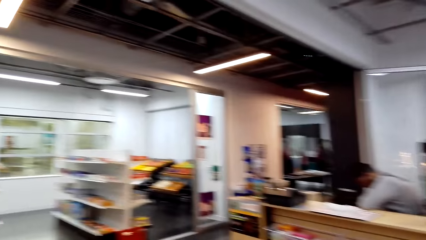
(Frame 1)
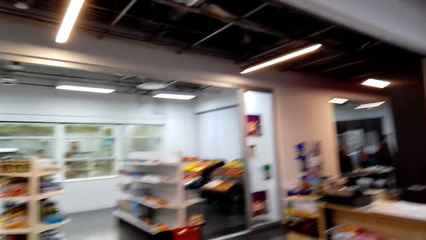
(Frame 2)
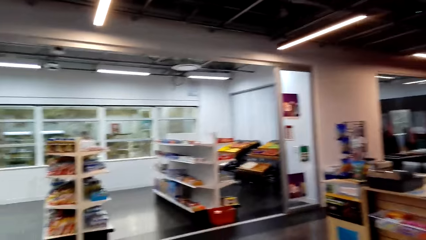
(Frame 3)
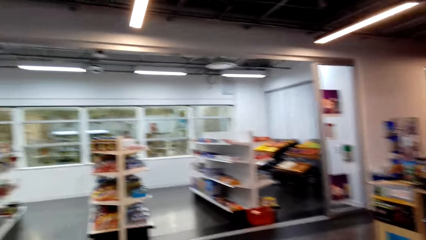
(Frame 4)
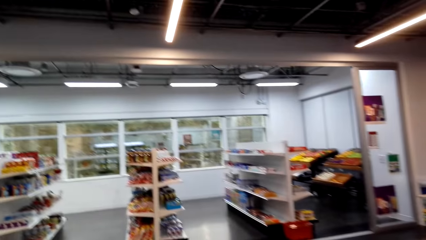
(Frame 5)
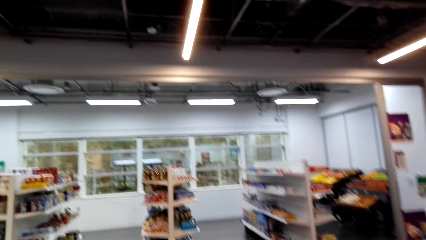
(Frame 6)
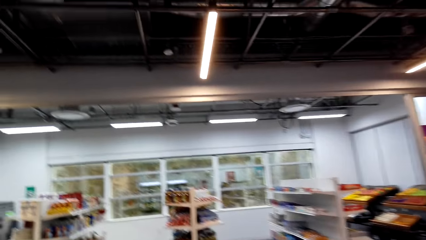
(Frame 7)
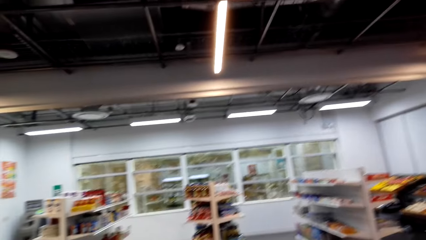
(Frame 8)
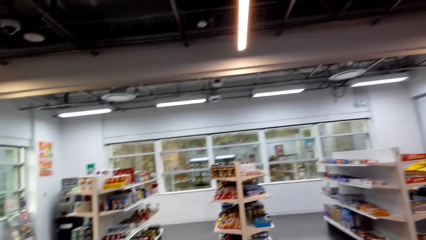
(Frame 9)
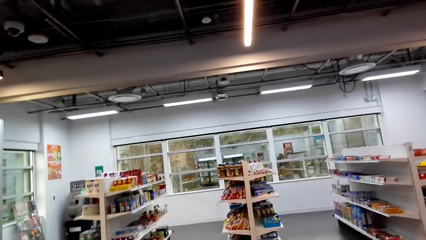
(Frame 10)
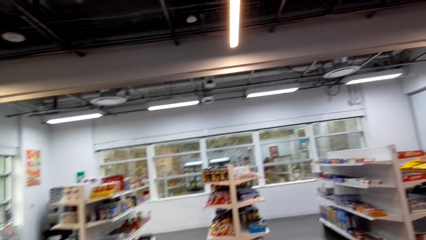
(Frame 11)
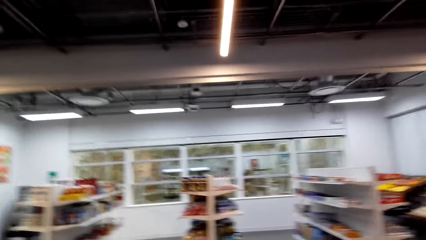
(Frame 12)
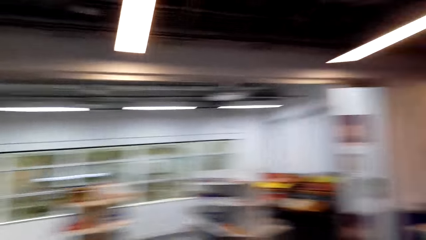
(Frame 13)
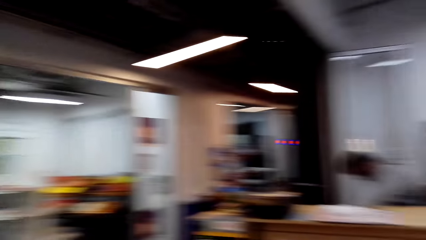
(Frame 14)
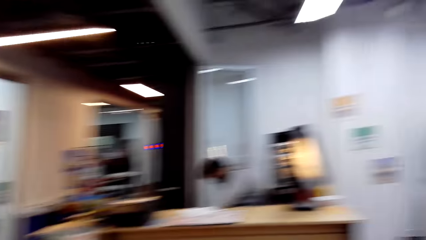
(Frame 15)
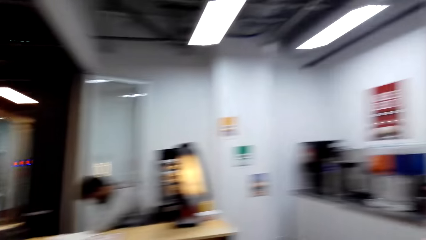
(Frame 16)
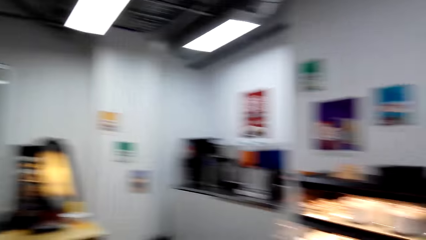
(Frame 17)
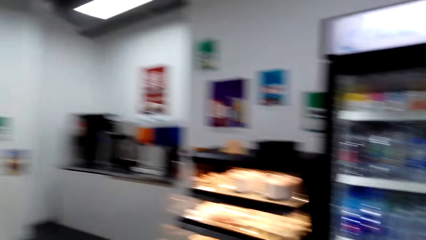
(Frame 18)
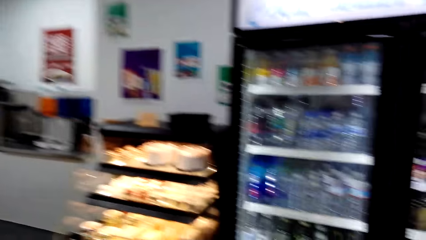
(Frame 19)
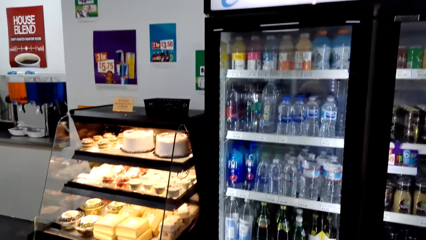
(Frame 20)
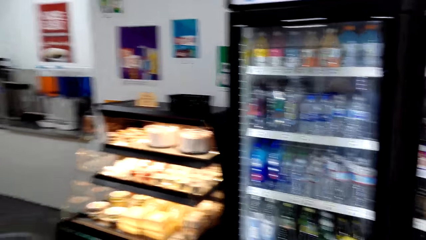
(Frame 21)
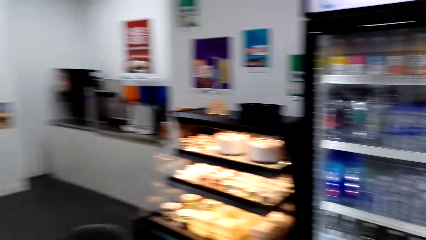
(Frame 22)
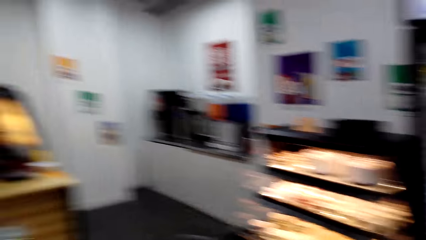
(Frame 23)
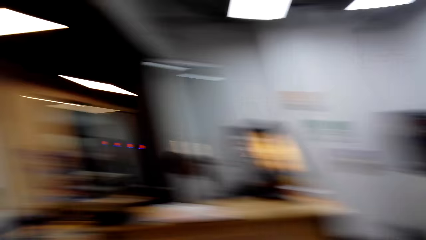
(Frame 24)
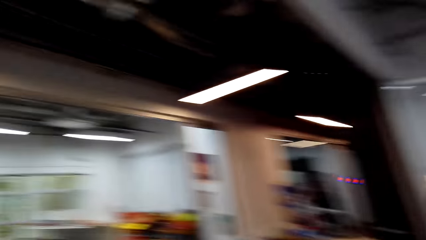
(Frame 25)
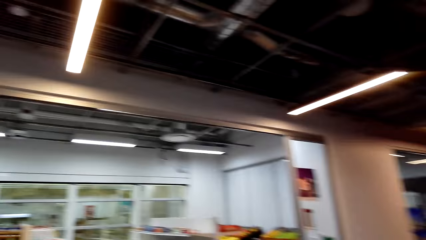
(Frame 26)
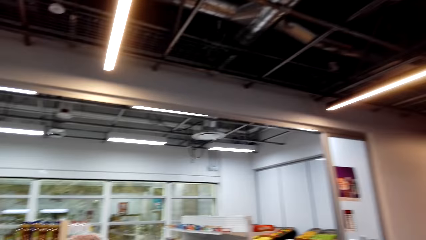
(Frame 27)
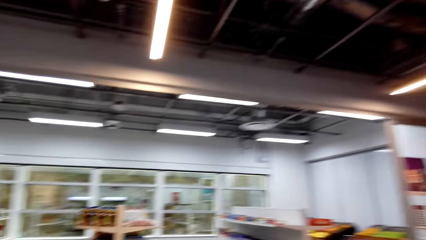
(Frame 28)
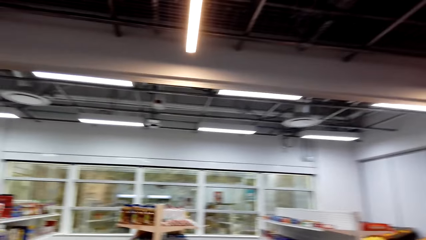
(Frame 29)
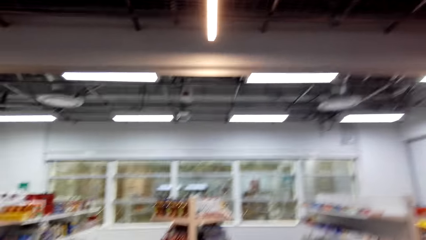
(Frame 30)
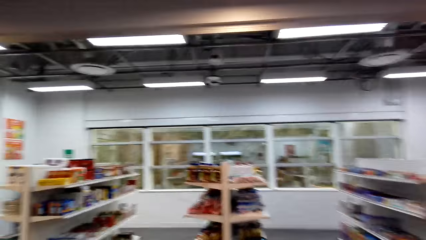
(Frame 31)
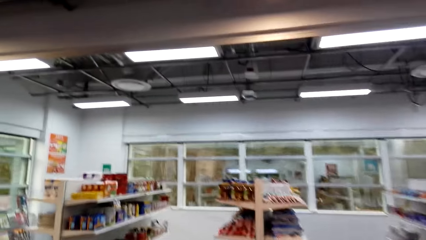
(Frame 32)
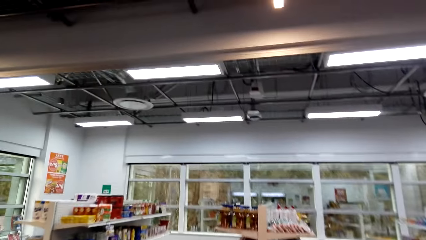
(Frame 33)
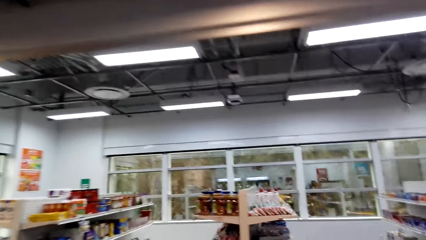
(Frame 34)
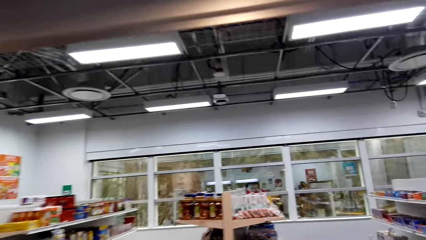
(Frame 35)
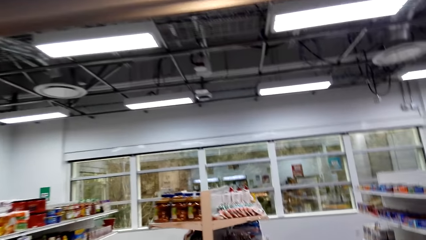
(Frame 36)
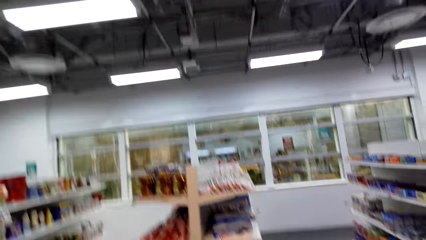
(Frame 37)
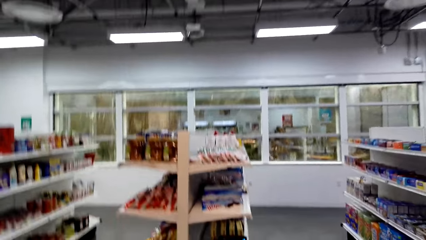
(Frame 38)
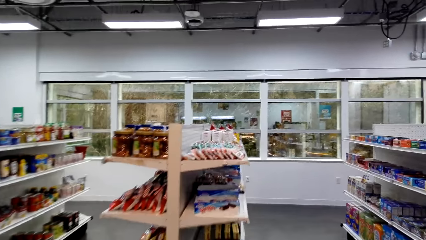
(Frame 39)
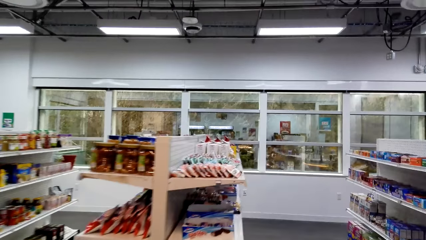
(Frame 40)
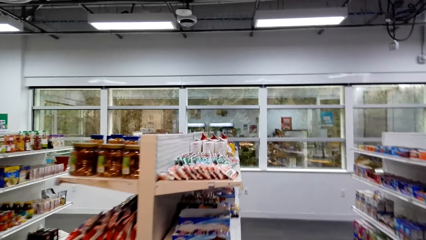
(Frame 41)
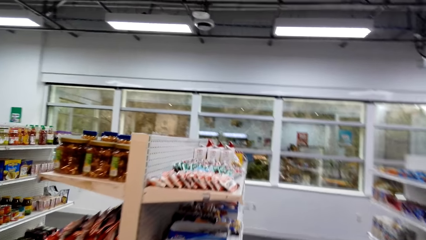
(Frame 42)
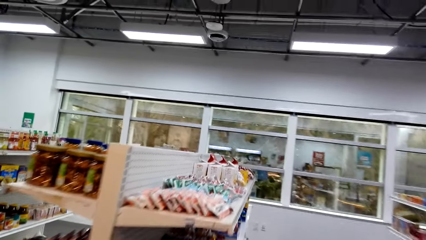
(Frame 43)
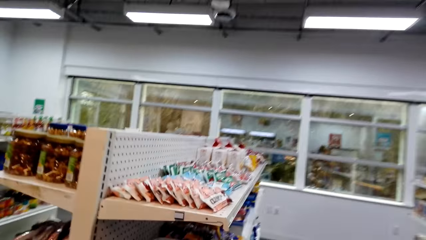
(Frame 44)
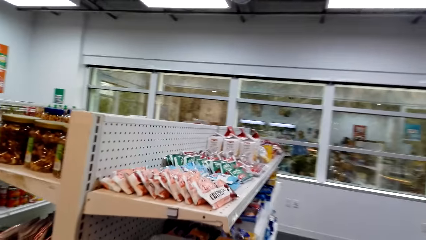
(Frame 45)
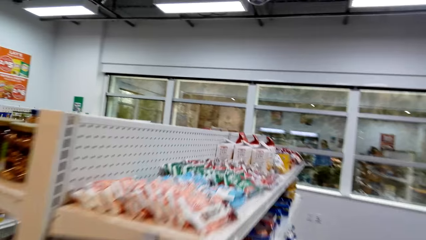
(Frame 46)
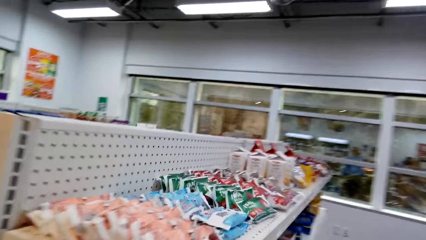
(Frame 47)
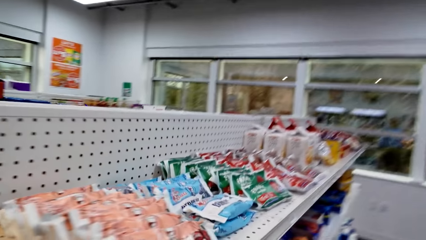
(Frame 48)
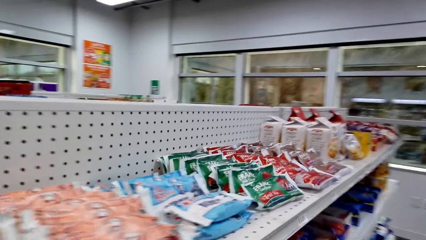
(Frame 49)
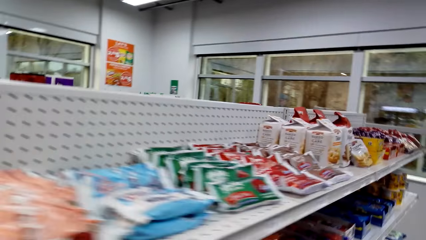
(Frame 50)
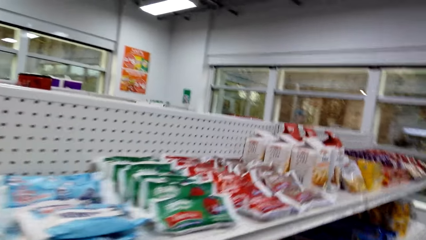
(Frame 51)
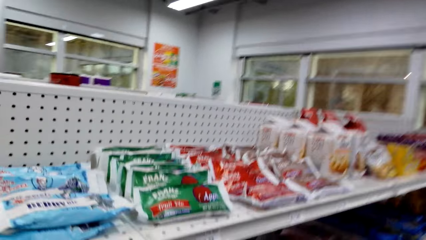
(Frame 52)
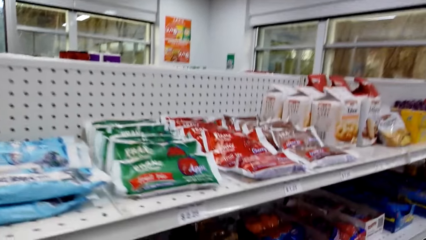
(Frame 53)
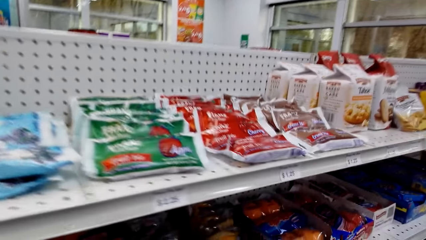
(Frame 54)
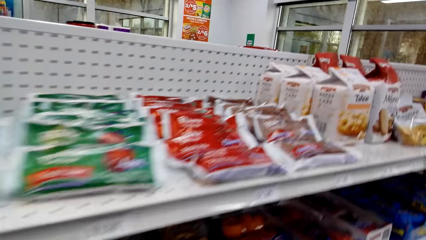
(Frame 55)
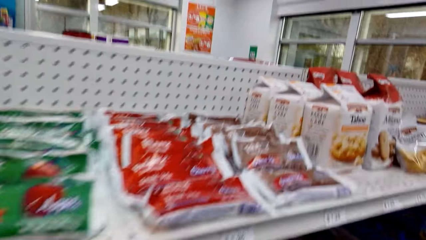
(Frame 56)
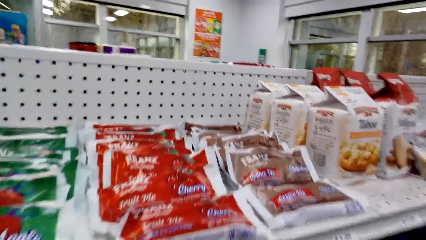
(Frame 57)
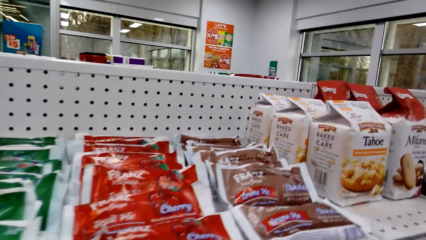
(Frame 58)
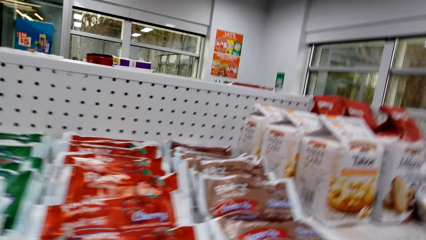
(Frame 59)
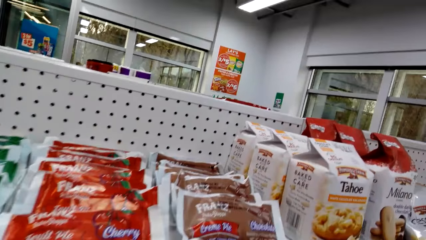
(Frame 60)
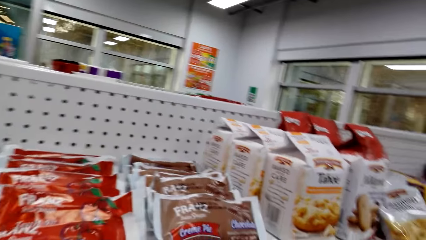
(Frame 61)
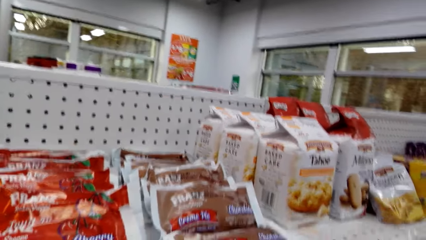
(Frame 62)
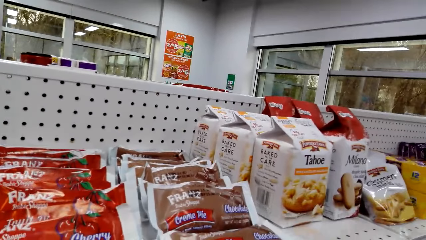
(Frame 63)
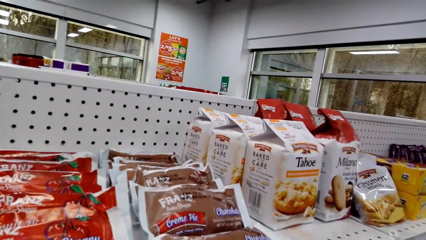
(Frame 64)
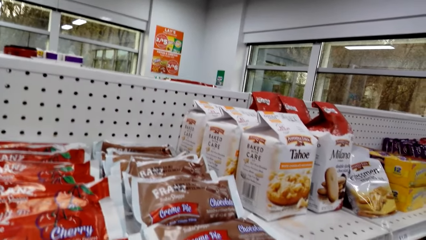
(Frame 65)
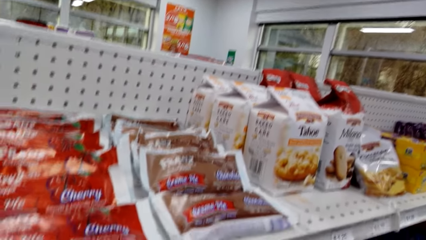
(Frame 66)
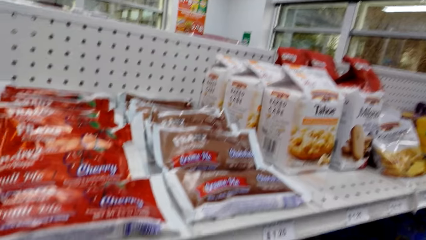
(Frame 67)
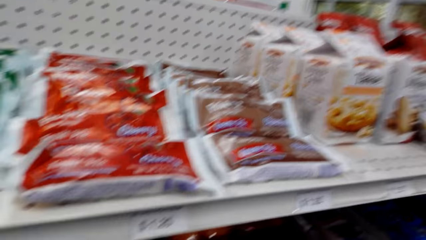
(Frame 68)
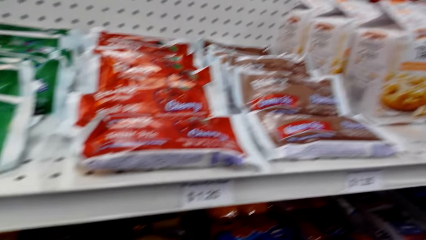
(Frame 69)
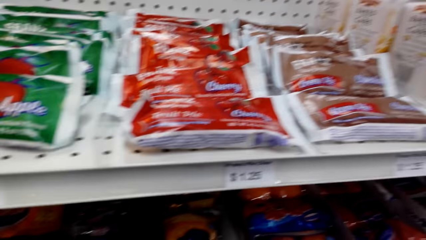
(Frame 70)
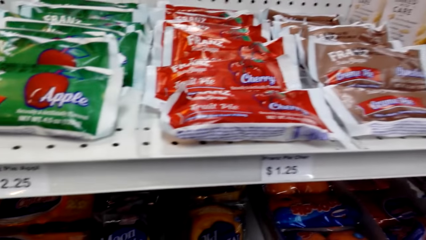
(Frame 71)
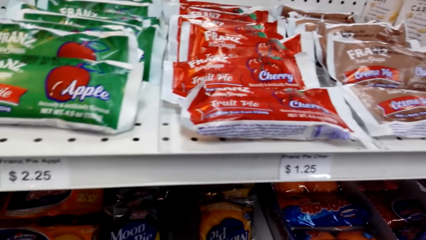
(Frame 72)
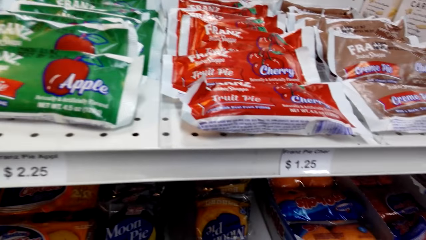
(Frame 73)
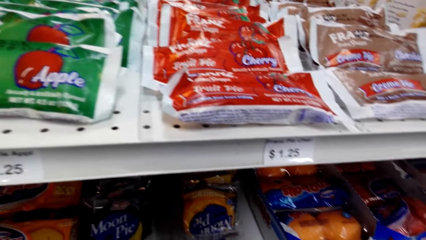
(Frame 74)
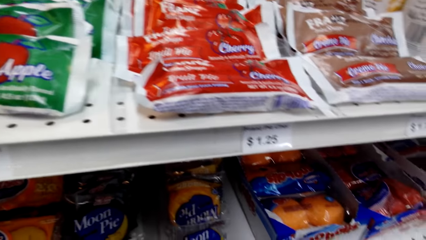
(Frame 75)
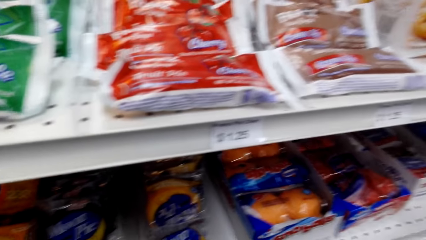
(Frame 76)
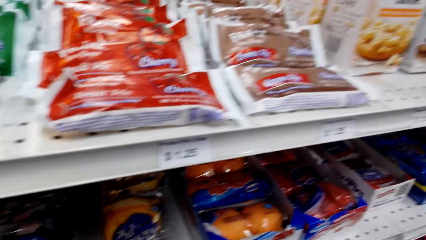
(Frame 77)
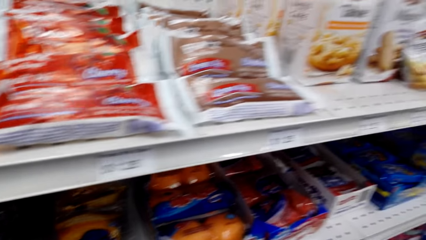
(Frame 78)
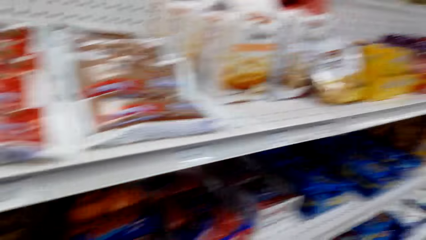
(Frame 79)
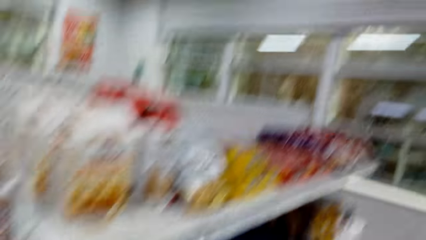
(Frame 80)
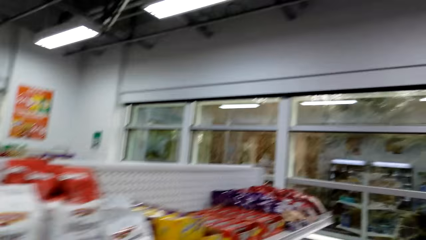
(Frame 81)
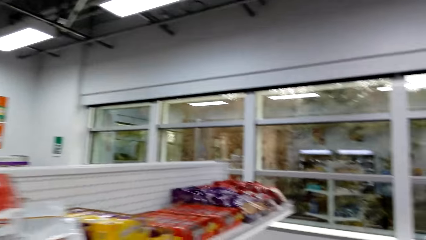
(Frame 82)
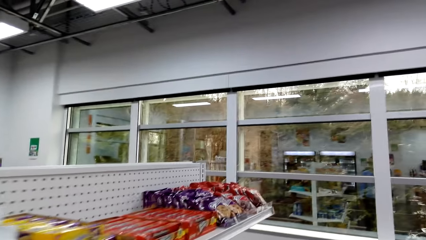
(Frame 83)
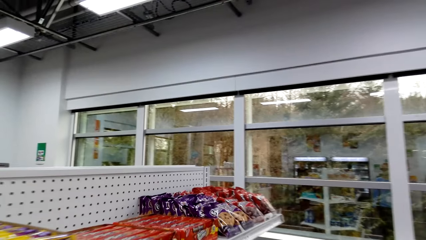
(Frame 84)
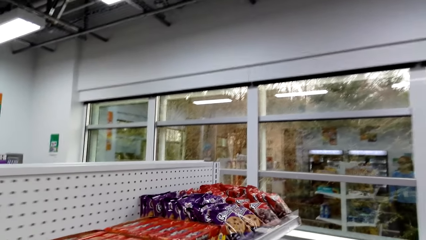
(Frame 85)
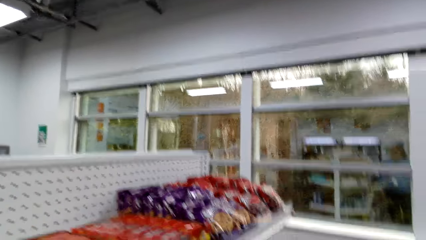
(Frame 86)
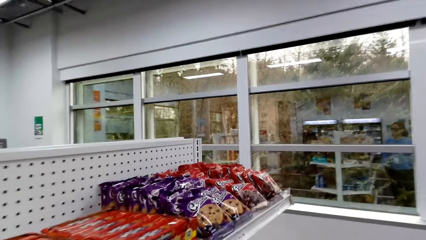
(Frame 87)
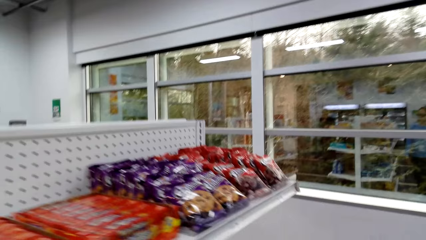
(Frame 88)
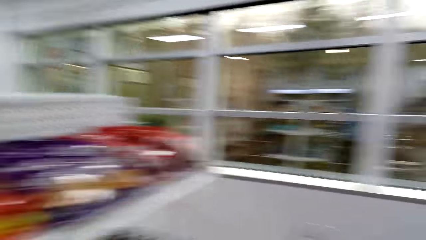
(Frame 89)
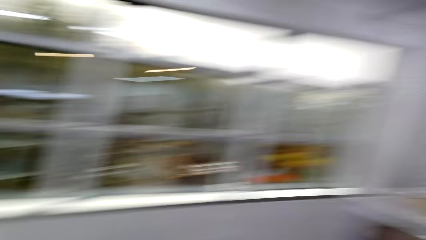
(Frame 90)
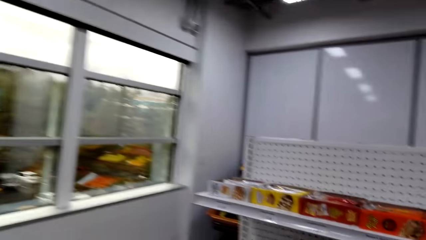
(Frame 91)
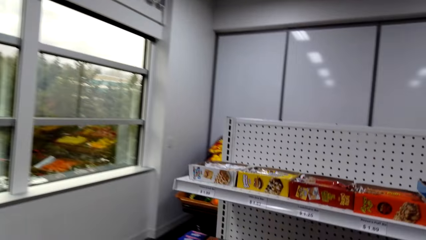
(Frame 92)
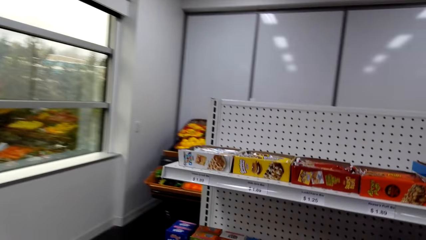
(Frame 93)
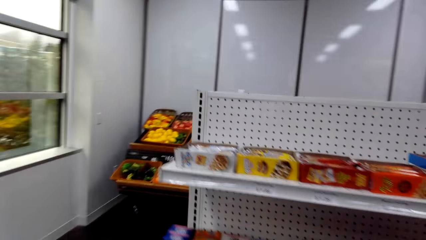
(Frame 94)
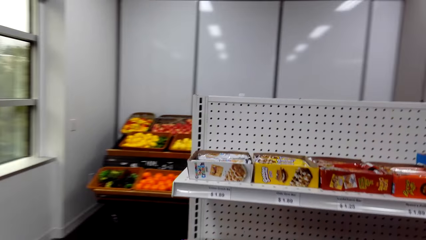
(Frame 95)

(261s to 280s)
The camera wearer looks around a supermarket. They walk around the supermarket. They look around the supermarket. They walk around the supermarket. They look around the supermarket. They walk around the supermarket.
